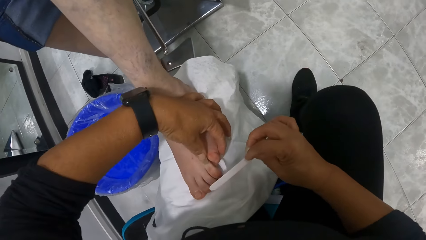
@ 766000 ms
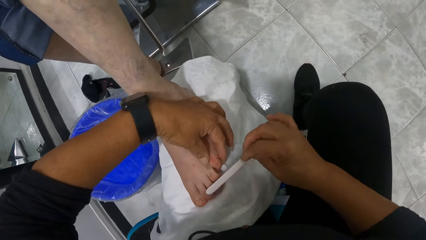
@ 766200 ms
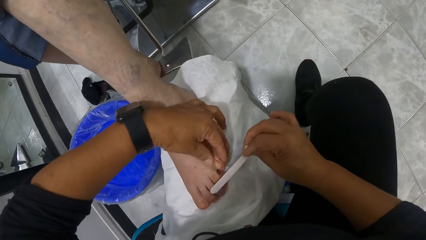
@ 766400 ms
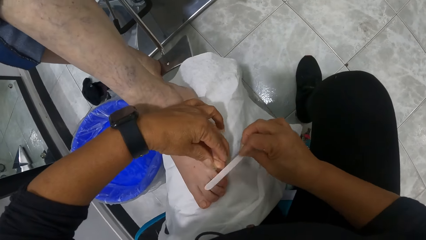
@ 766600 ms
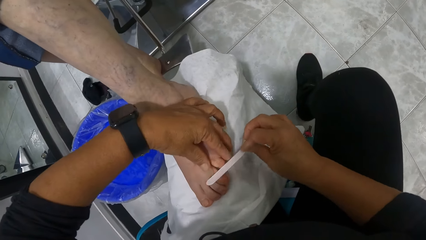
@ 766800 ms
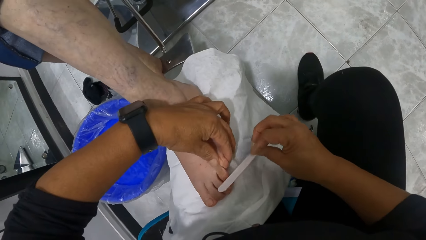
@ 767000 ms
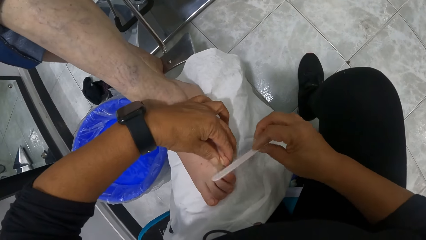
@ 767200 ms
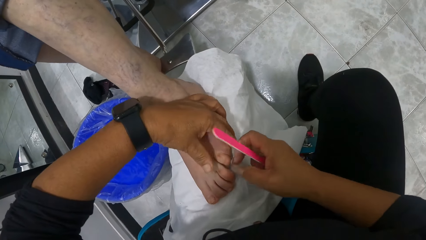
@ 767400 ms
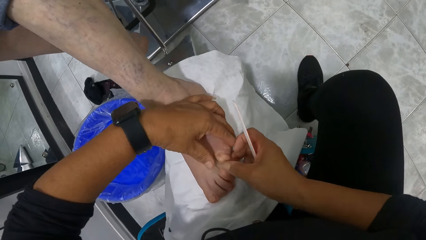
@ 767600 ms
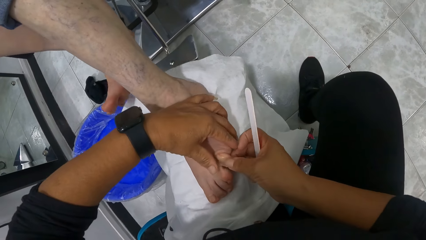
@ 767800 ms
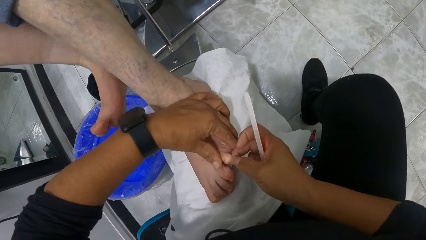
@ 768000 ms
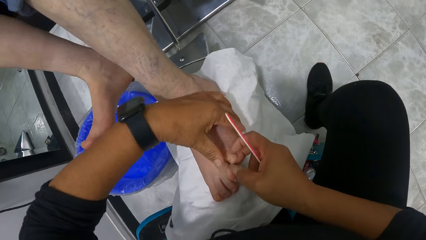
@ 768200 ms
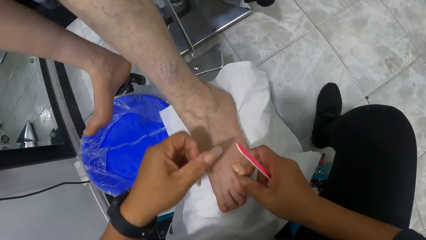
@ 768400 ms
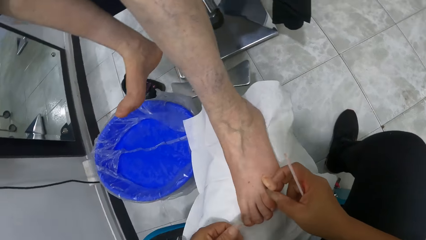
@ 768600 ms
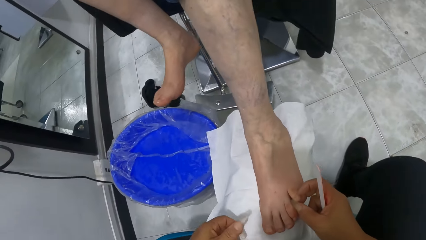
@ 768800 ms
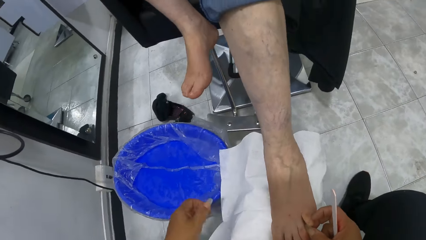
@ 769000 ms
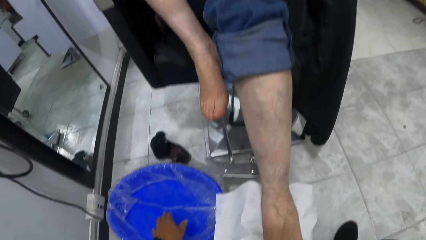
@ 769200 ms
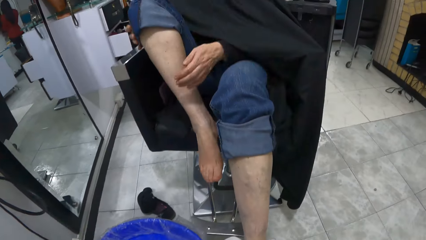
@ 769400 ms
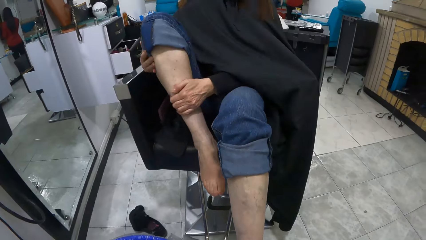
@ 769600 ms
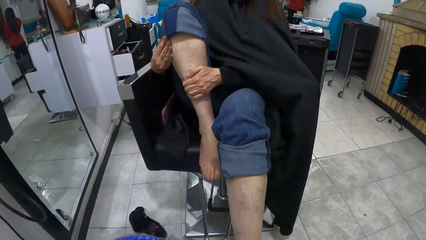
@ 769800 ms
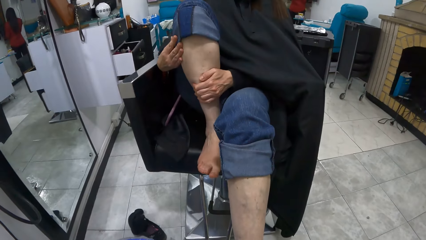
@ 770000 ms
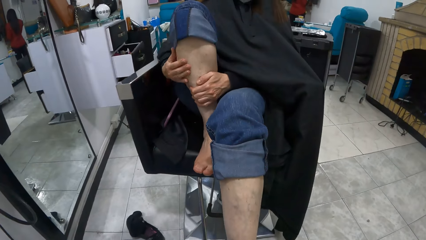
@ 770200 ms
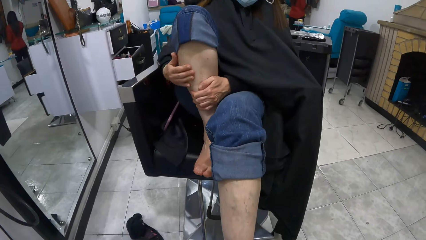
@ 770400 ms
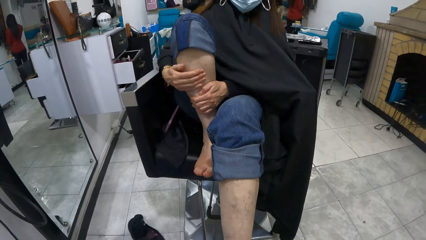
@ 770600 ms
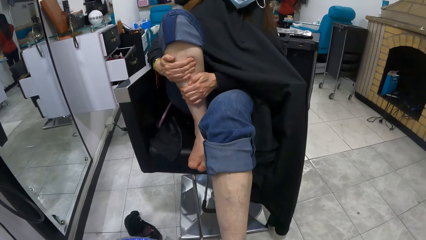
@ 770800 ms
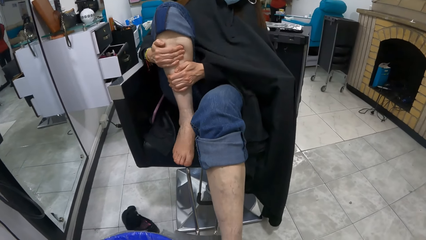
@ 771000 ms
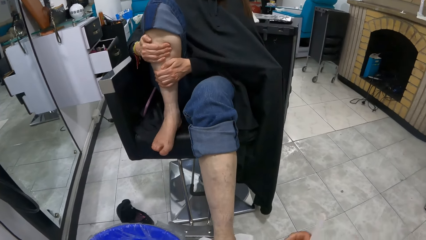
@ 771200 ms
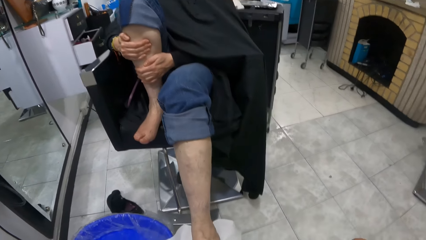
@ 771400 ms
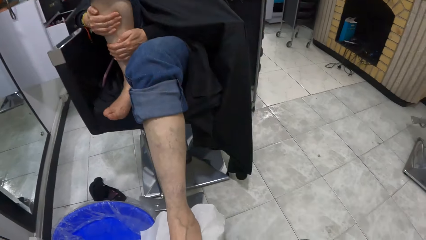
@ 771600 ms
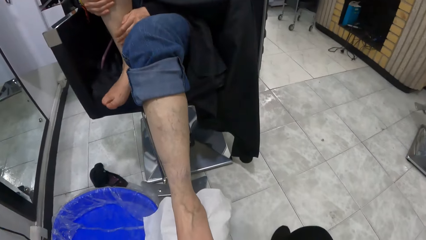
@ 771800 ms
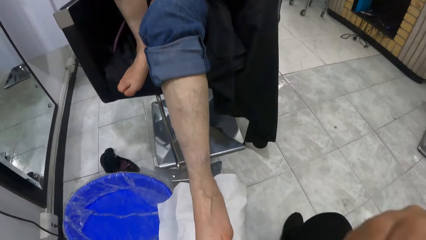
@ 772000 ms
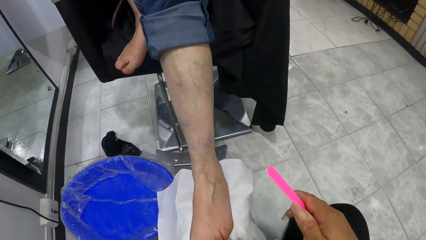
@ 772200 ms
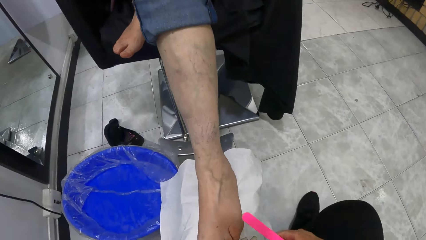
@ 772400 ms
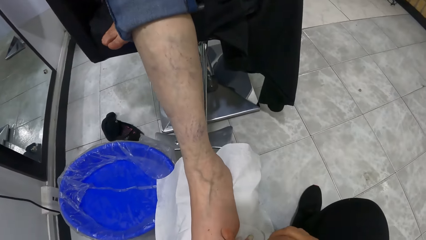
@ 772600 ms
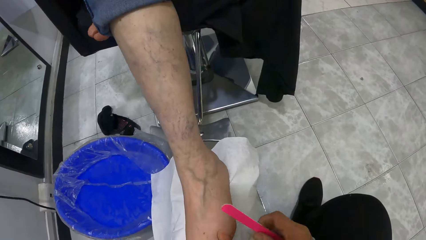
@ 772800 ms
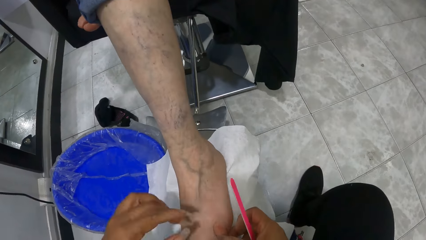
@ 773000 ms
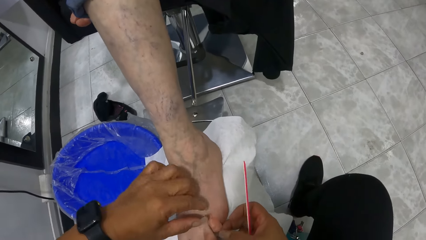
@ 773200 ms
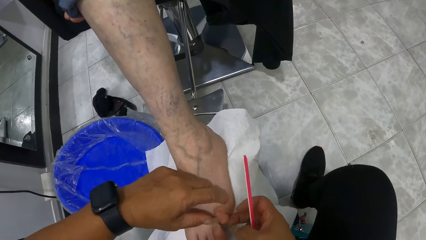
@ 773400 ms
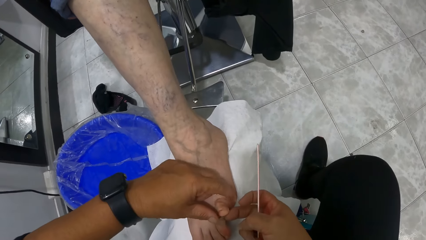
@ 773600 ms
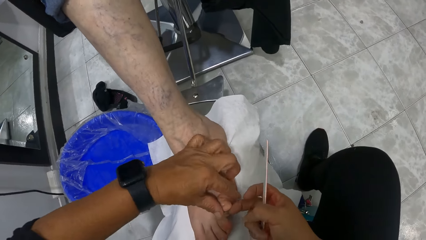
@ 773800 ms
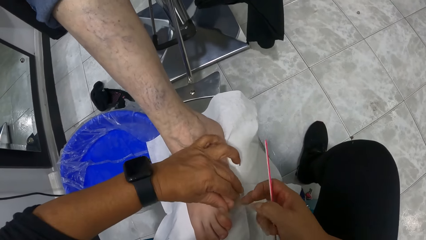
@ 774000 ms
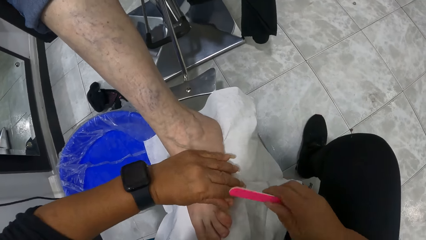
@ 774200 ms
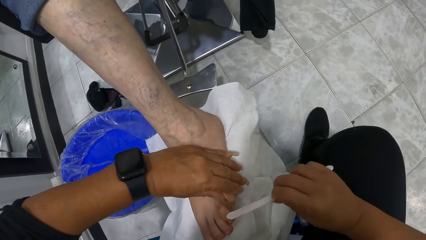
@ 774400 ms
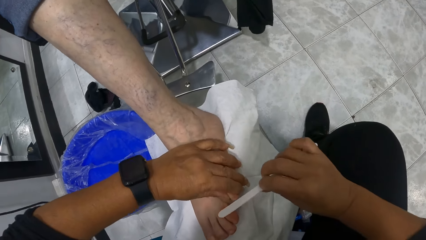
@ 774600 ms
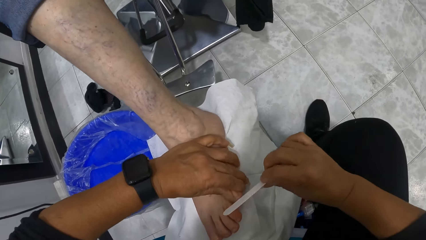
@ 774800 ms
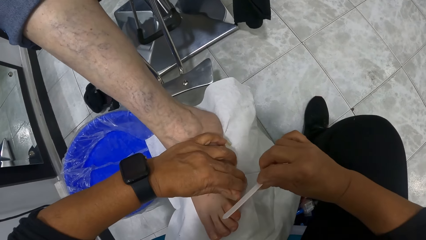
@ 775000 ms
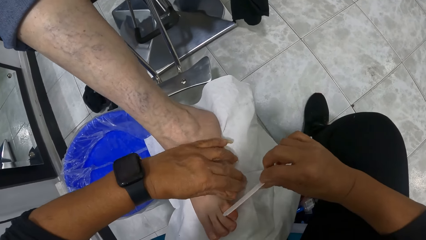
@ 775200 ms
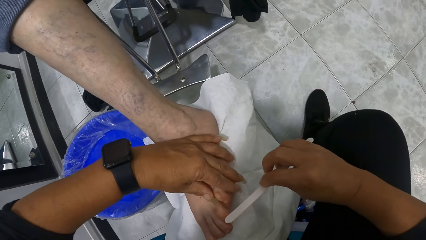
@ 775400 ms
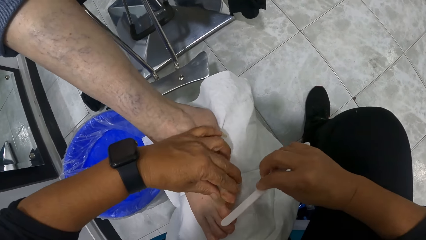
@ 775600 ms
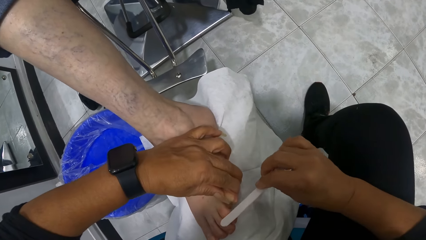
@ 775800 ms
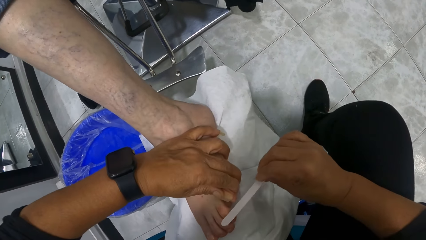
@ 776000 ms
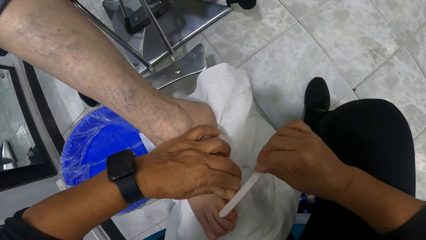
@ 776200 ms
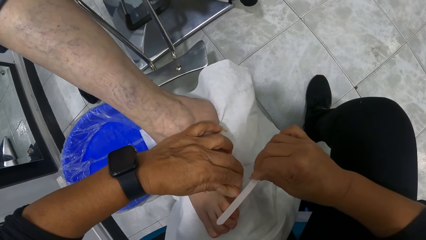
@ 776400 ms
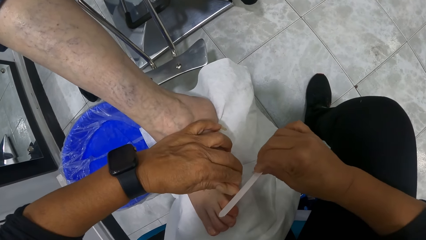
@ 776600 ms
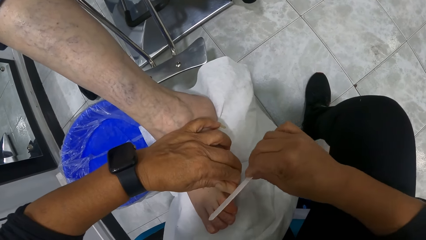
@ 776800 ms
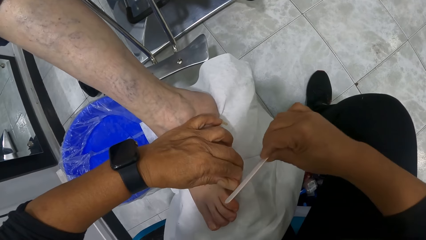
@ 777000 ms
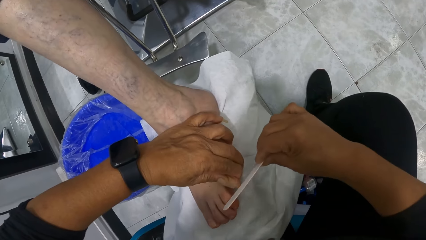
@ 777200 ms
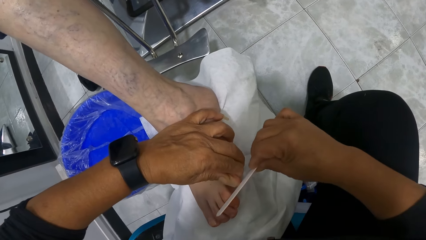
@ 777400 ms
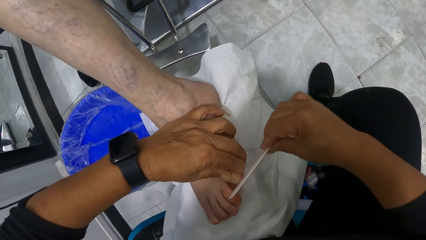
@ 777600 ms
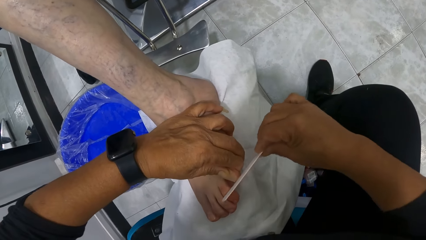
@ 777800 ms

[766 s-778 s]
The camera wearer files the nail of the client with a nail filer. The client holds the leg. The camera wearer files the nail of the client with the nail filer.

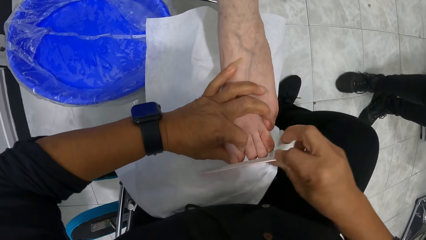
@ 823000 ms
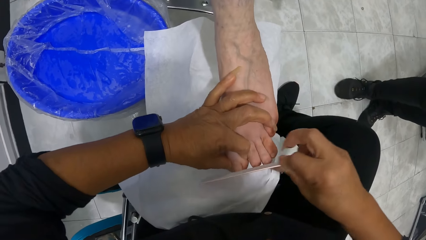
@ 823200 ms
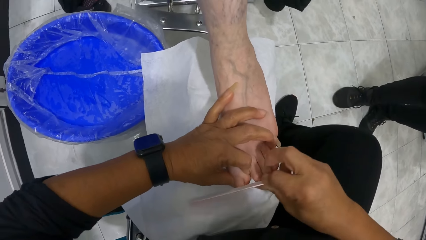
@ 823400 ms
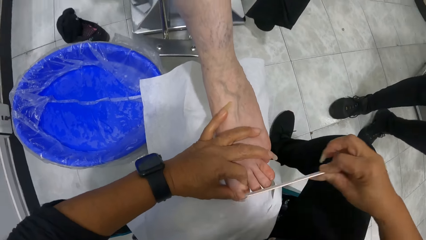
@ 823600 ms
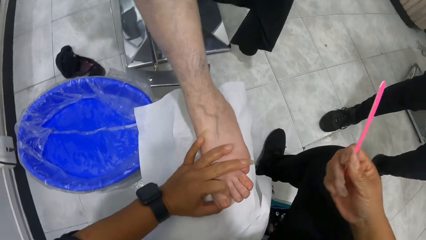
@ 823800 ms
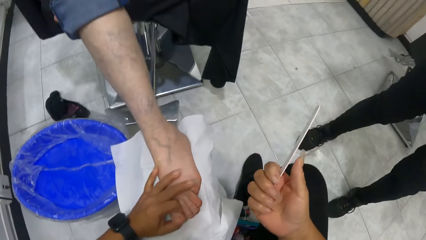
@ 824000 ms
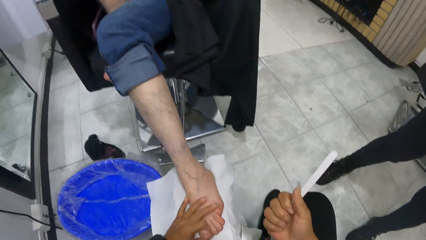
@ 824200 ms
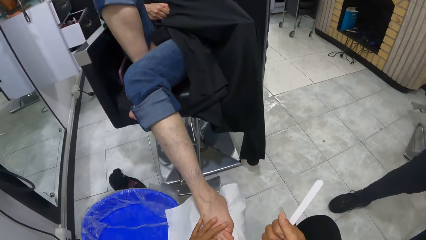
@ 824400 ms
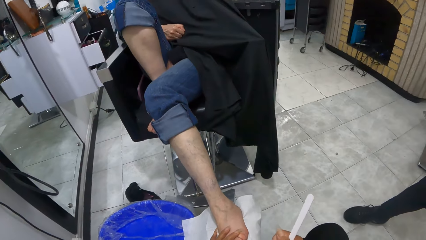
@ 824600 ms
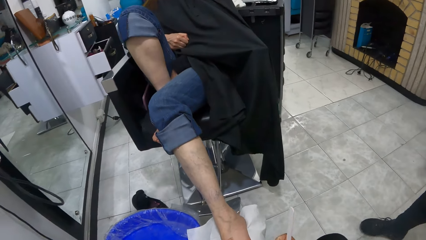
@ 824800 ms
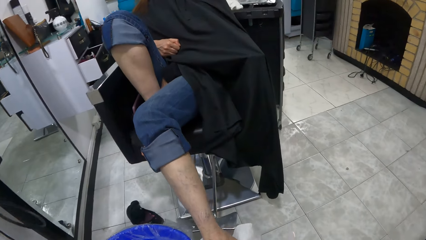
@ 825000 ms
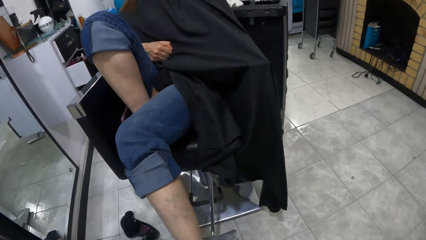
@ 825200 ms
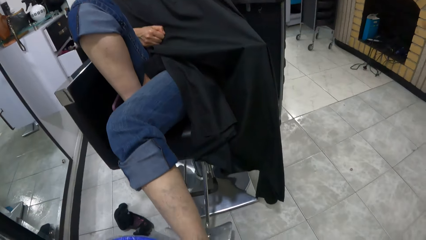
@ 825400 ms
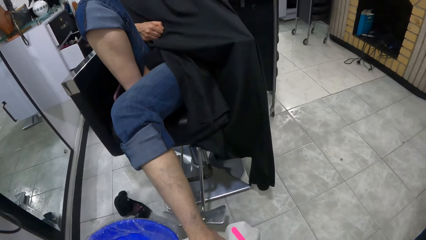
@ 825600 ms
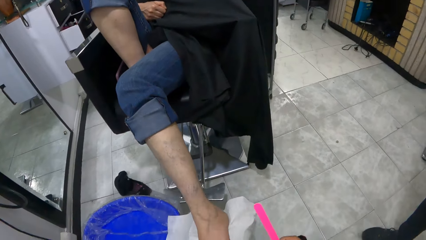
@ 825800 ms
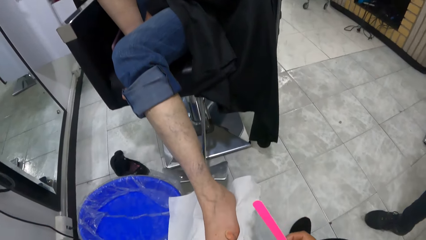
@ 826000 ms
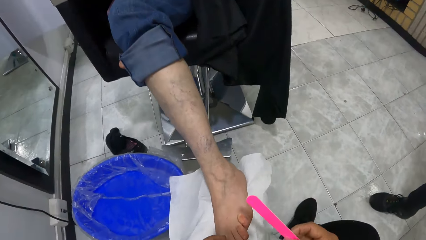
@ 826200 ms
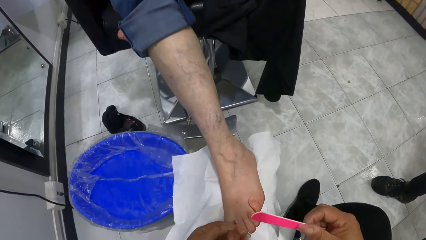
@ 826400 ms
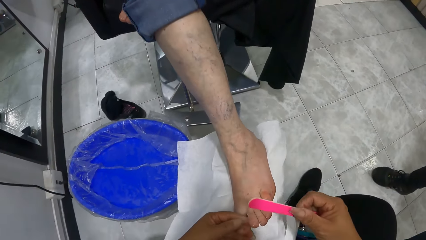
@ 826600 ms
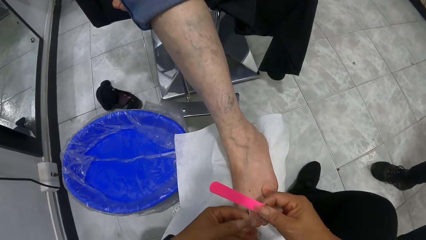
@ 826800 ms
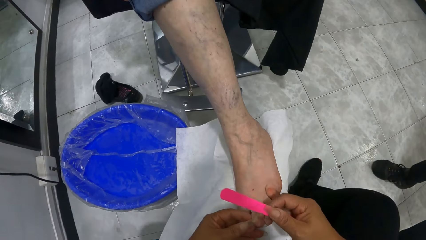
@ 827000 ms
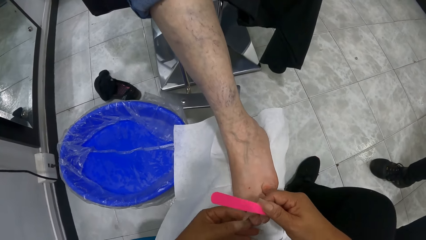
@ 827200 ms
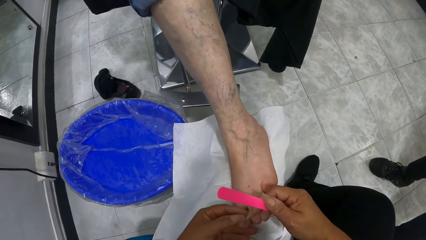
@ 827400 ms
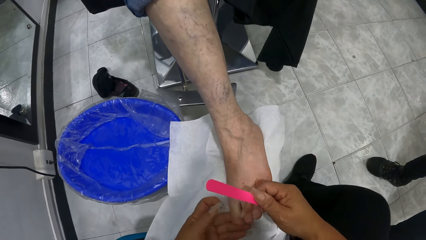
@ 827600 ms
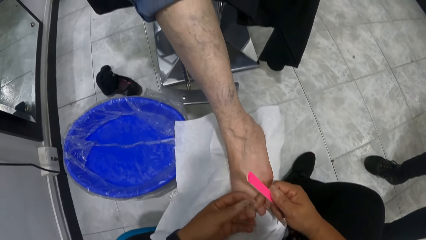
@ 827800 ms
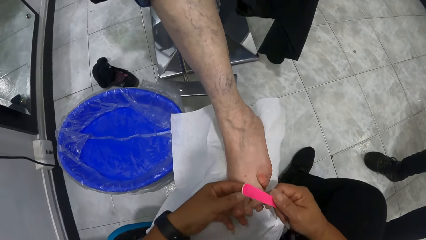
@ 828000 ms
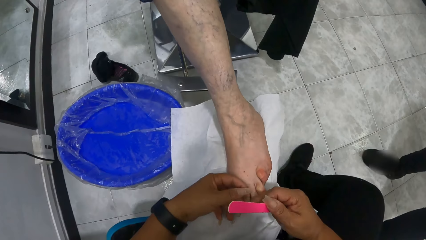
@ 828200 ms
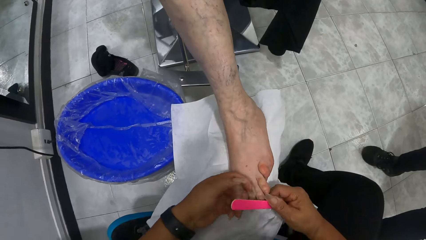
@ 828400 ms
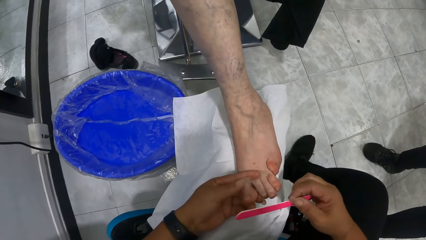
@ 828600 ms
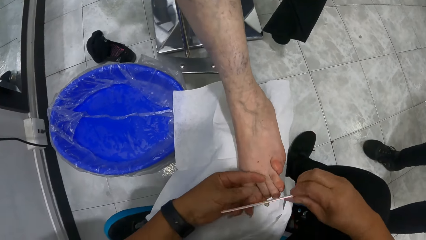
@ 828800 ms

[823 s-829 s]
The camera wearer looks around. She files the woman's nails. She holds the toes of the woman with both hands. She lifts her right hand from the toes of the woman.
